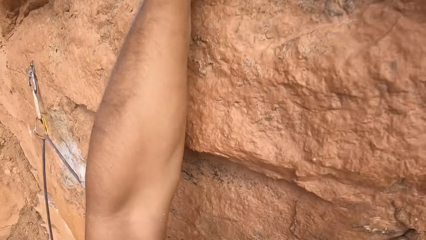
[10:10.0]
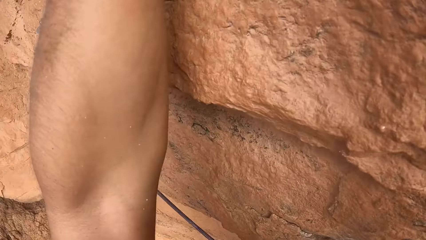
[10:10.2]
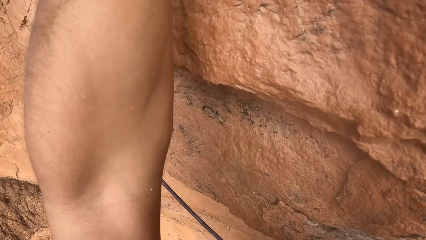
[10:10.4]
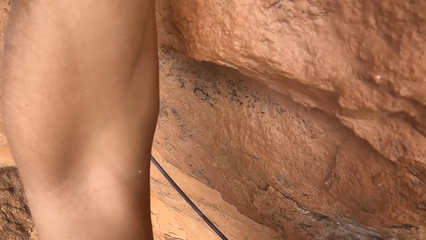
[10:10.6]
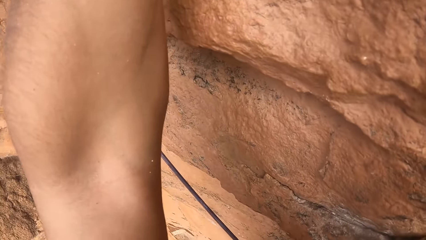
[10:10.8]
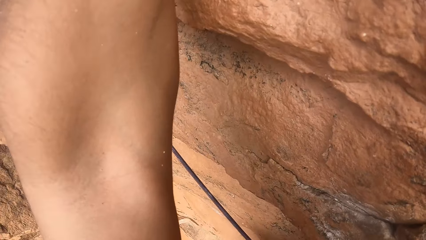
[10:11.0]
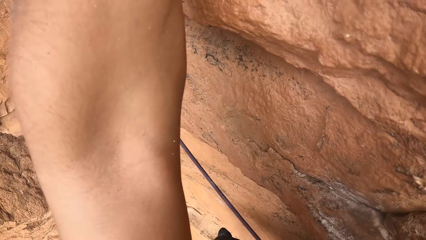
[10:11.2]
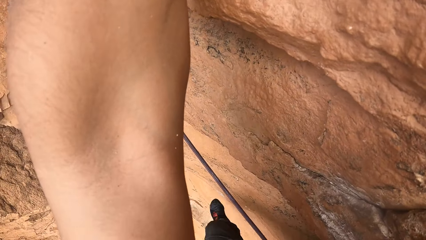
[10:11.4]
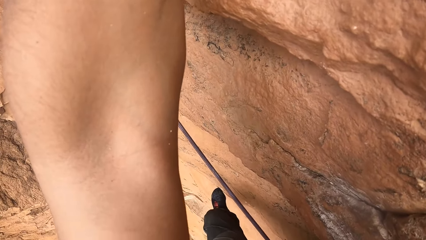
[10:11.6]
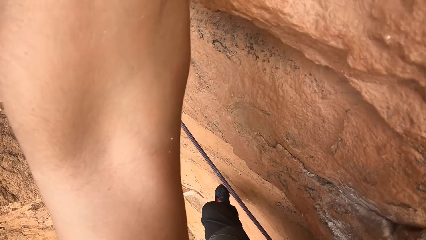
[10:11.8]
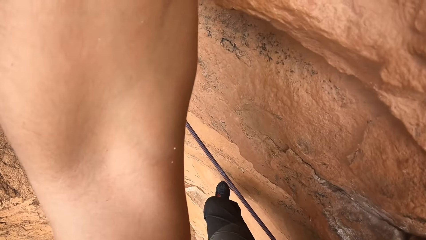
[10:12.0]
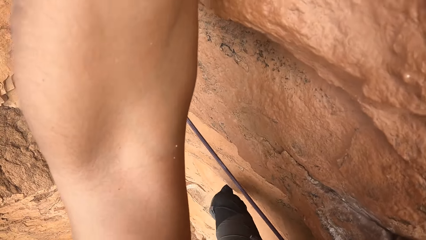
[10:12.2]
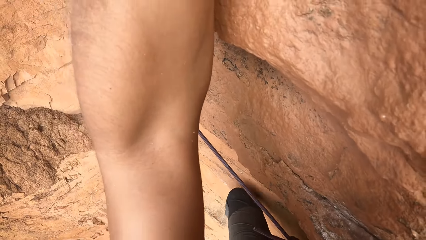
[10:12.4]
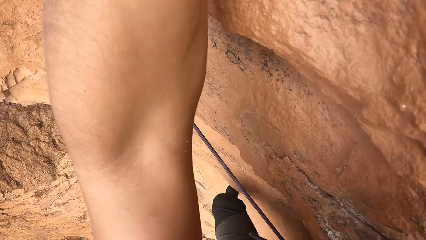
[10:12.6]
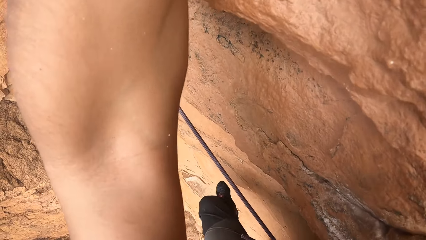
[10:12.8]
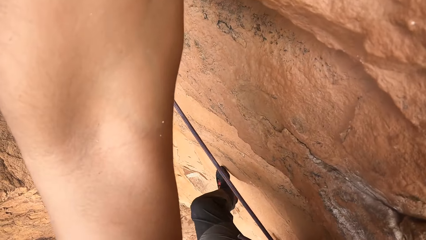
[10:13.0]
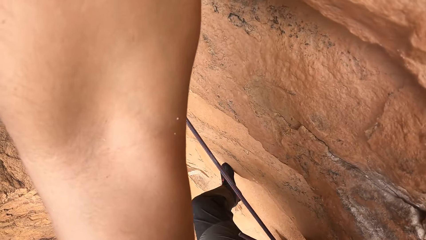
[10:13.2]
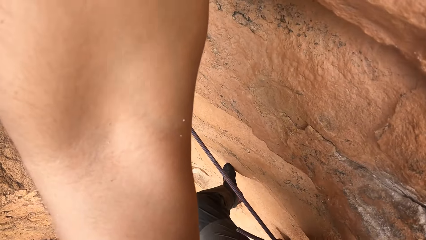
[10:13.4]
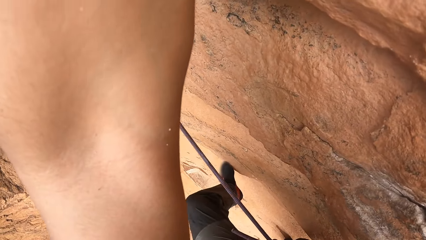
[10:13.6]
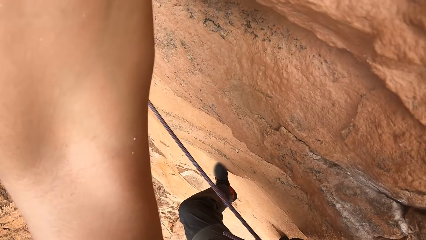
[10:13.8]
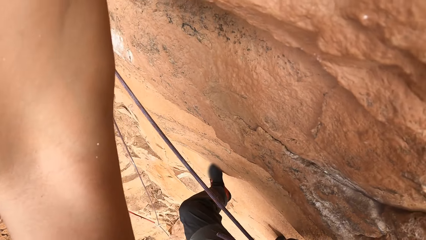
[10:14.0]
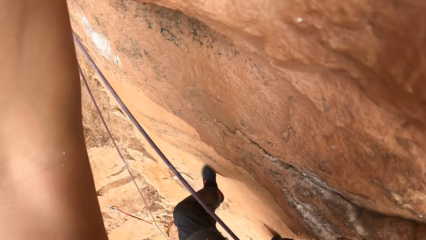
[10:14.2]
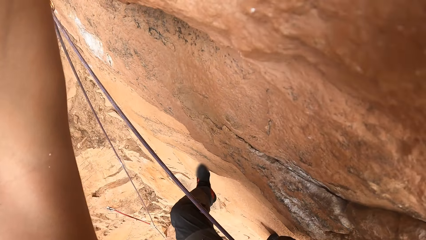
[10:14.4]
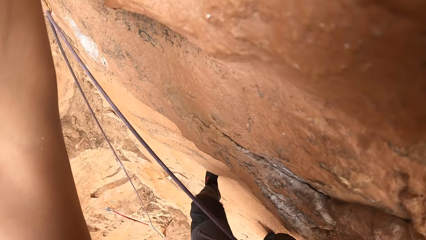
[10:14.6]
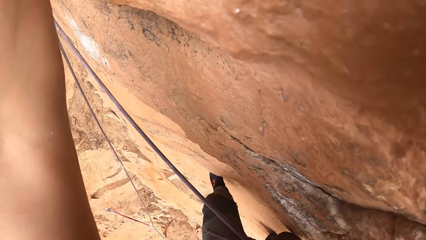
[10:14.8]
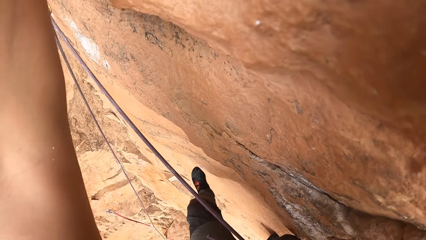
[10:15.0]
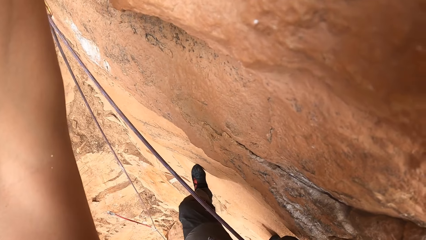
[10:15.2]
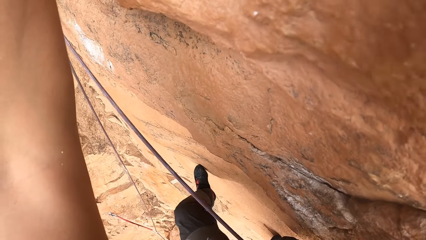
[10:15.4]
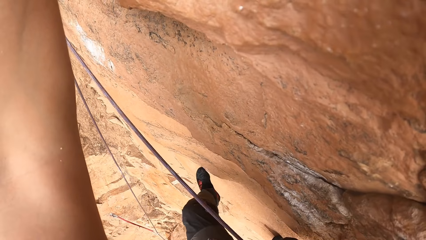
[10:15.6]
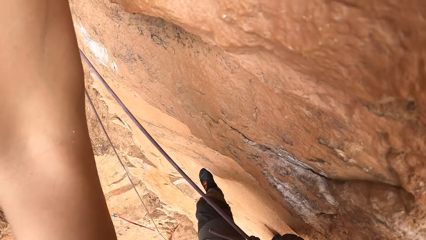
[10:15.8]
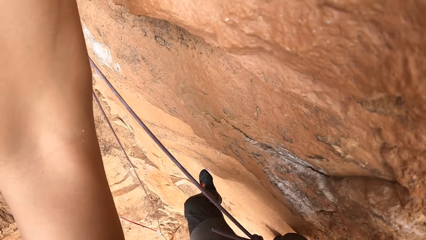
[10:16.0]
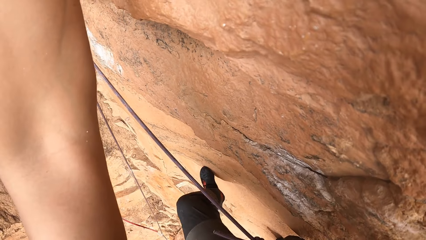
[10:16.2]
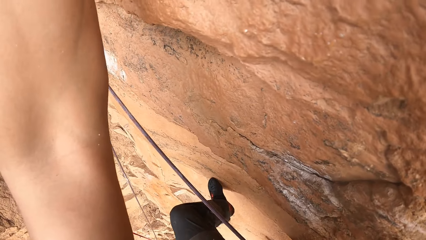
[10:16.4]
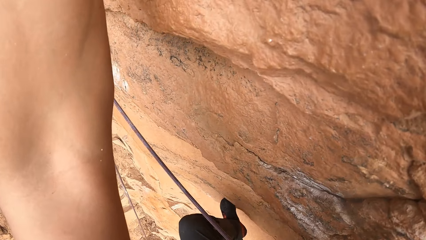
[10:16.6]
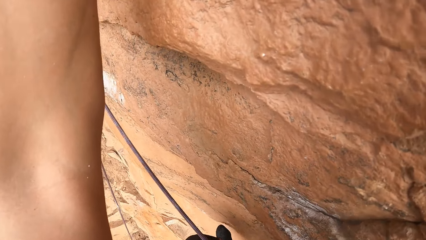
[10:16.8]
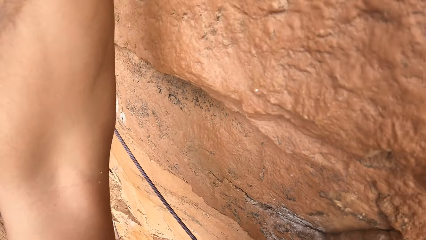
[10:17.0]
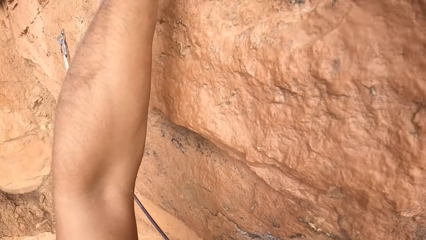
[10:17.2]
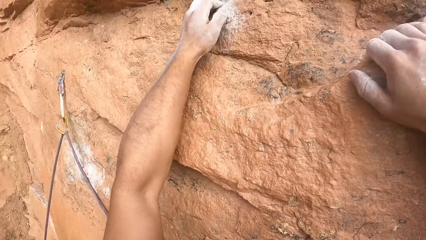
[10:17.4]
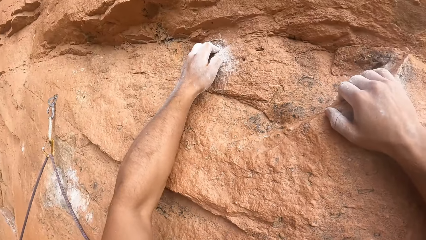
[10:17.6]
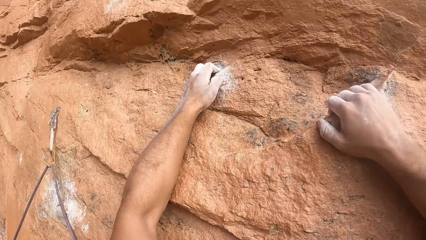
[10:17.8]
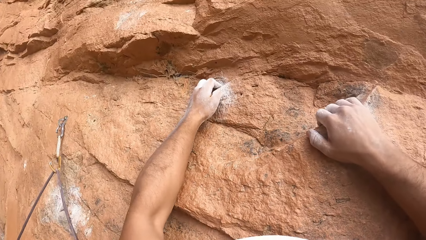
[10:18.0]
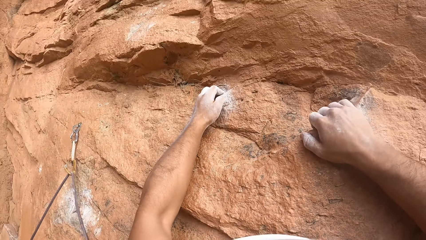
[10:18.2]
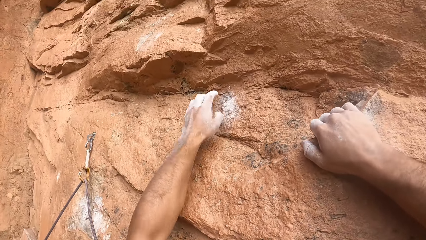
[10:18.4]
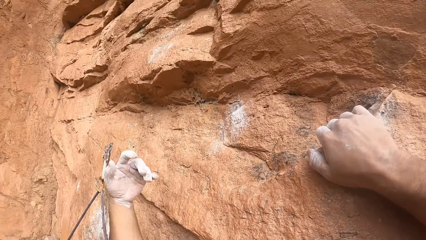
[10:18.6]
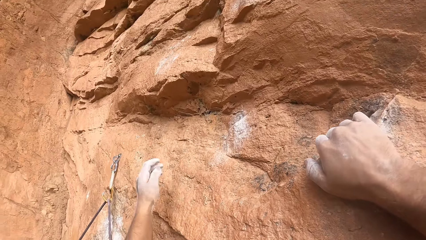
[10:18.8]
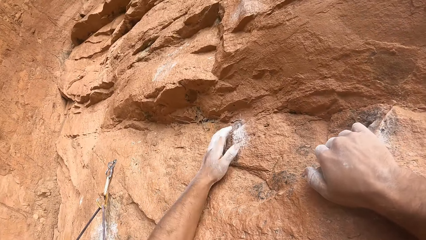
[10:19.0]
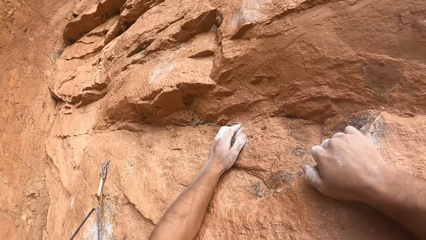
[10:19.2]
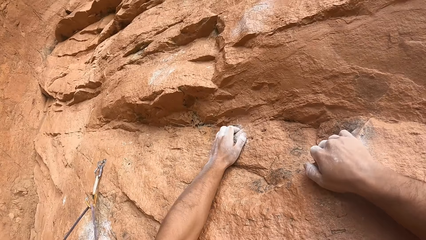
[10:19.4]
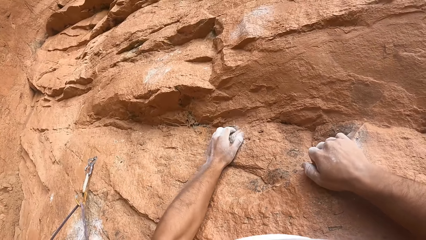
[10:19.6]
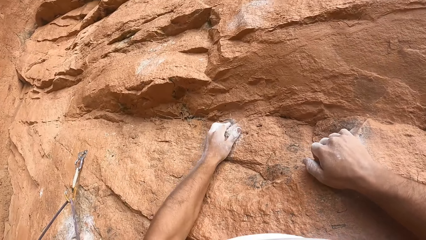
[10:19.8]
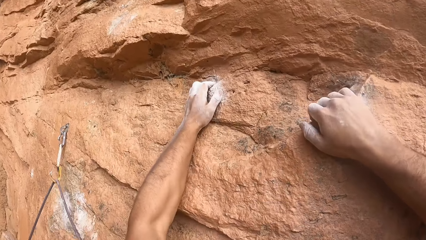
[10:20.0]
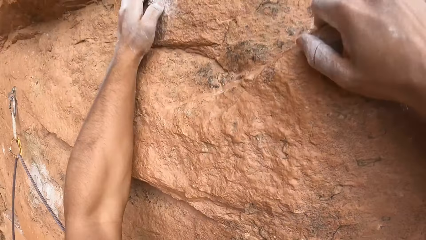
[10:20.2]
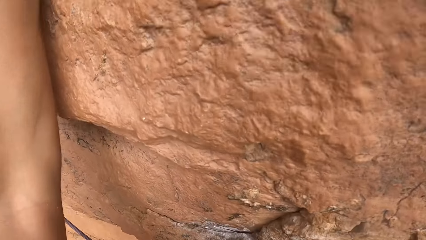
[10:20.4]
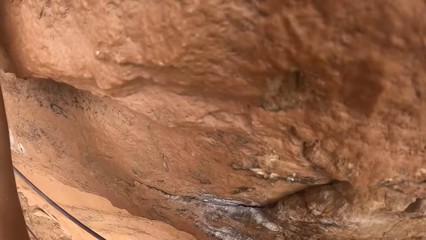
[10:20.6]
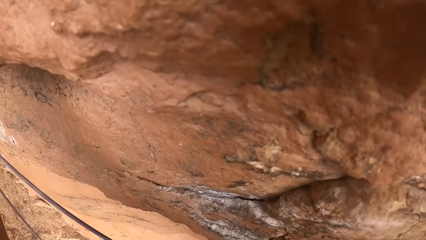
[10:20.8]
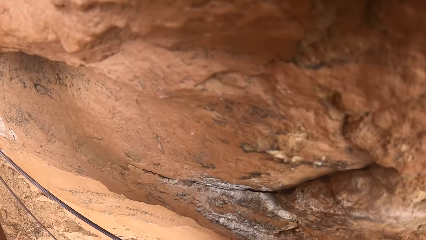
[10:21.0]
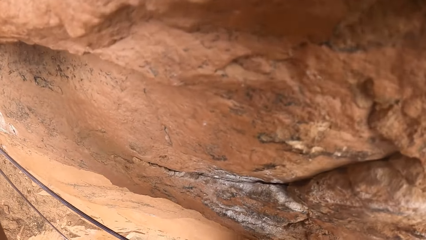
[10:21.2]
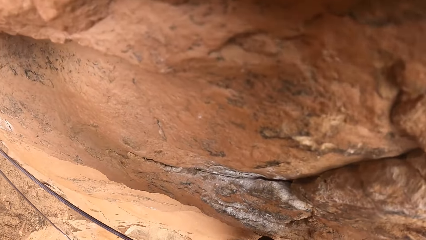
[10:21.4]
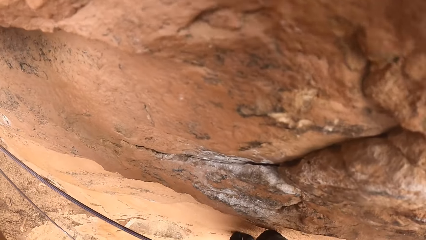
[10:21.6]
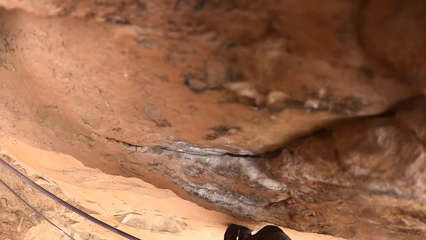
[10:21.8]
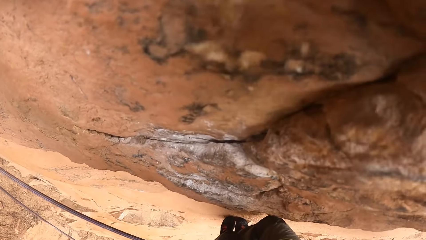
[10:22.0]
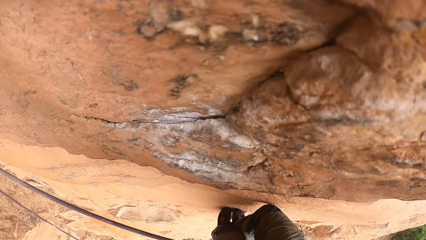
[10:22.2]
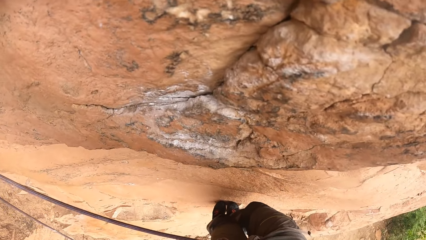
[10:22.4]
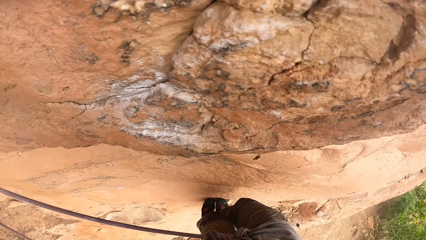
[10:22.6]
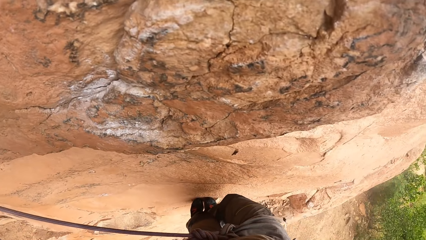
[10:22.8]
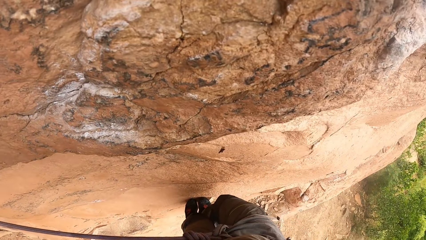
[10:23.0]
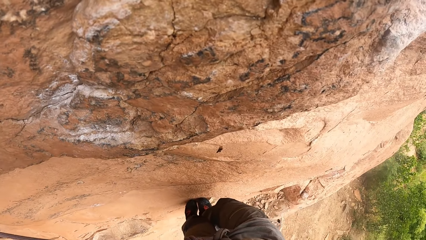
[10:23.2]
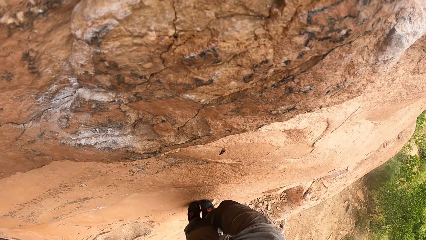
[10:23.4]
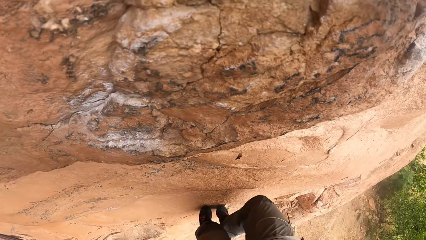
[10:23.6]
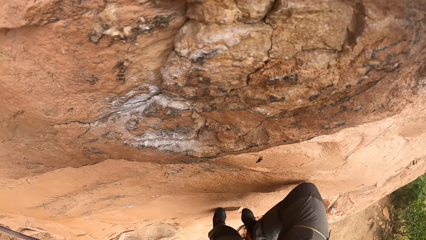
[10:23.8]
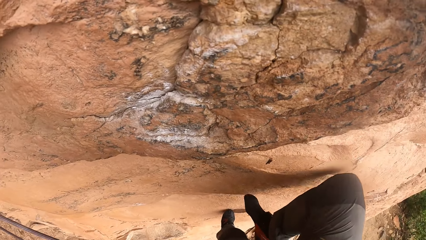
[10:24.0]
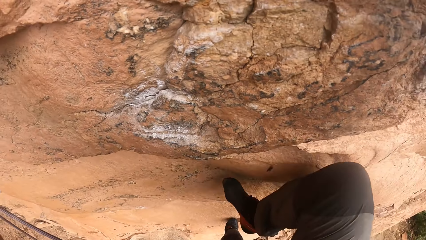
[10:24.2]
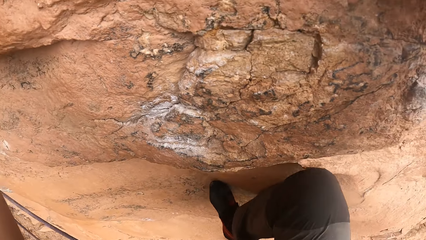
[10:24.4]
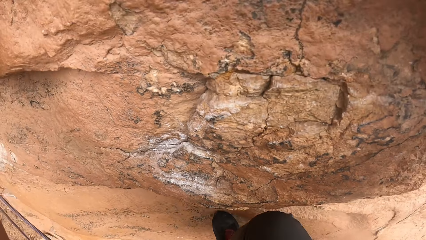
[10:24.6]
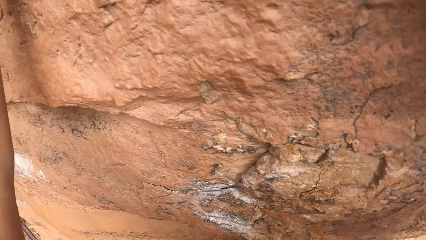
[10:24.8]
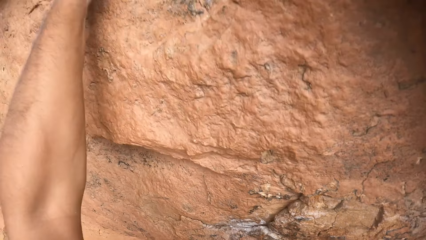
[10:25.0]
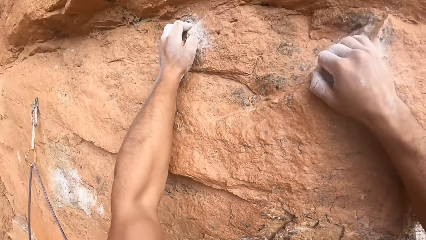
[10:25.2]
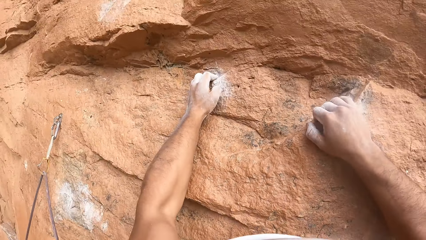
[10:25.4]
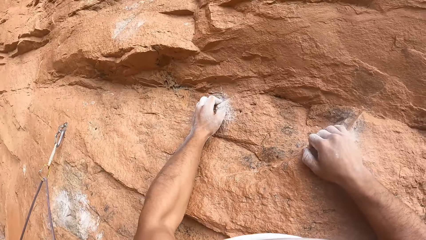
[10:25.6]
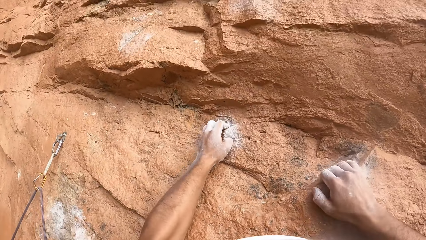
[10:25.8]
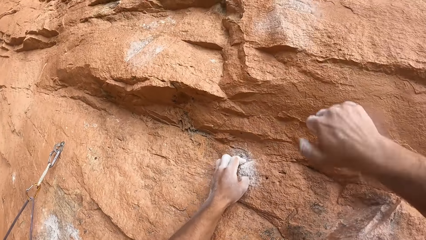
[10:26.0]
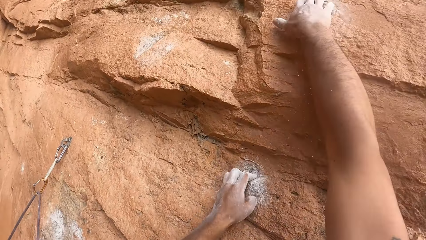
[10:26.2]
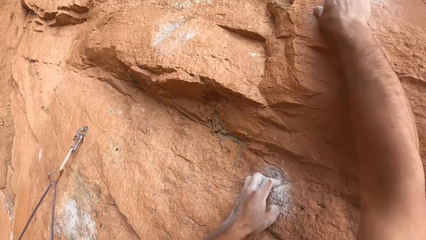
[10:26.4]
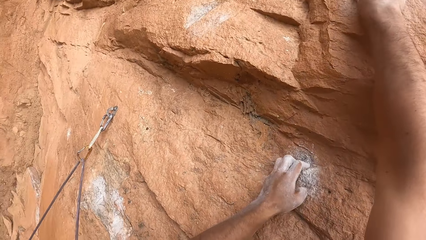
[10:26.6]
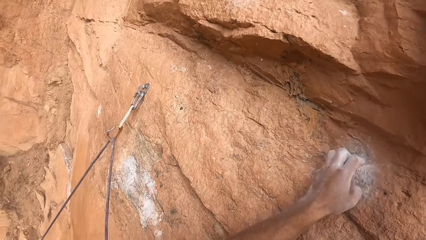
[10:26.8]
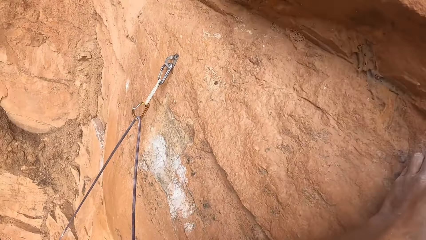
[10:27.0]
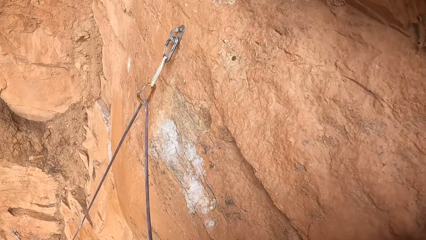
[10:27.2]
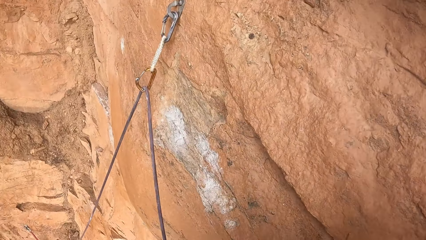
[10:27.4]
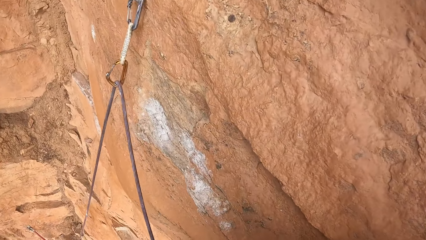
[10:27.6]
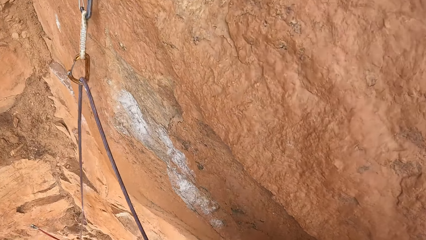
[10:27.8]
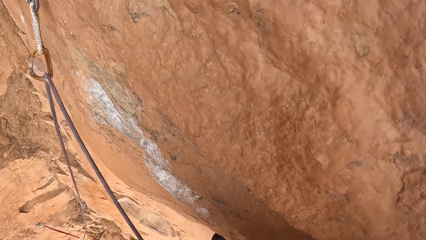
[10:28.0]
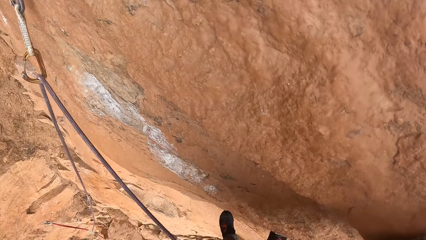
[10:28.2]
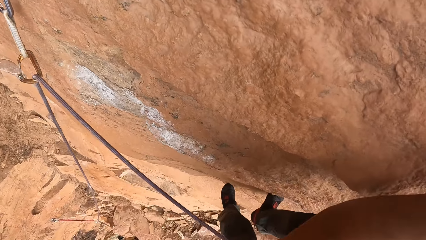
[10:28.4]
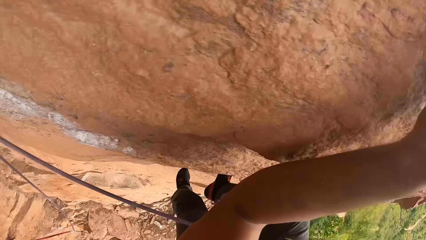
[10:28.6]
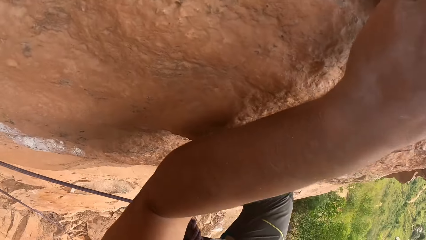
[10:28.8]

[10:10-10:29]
The camera wearer moves the right hand on the rock. They look down. They move around the left foot. They look at the rock. They move around the left hand on the rock. They look down. They move the right foot. They move the right hand on the rock.
